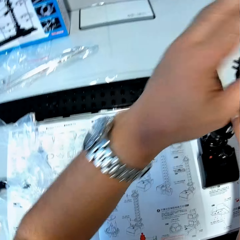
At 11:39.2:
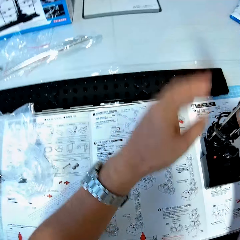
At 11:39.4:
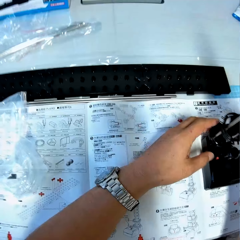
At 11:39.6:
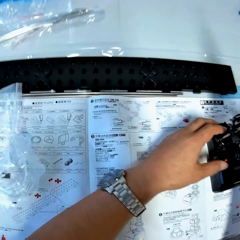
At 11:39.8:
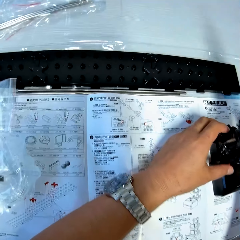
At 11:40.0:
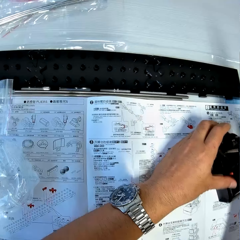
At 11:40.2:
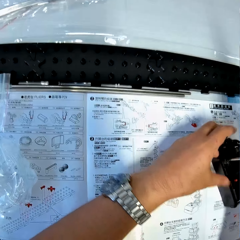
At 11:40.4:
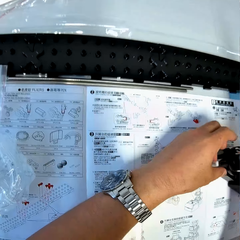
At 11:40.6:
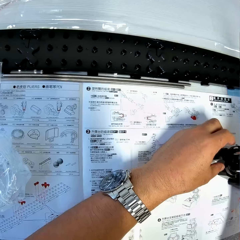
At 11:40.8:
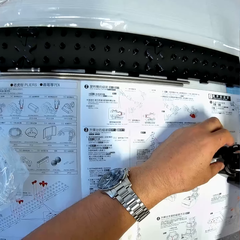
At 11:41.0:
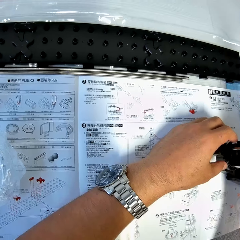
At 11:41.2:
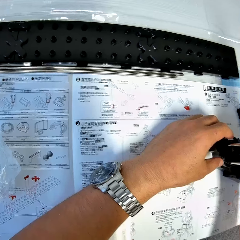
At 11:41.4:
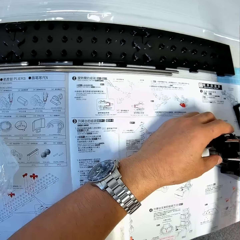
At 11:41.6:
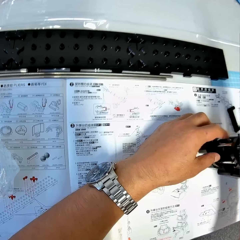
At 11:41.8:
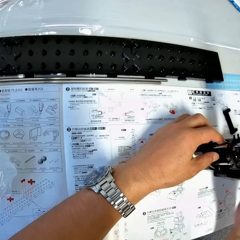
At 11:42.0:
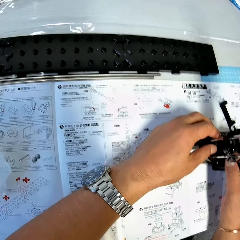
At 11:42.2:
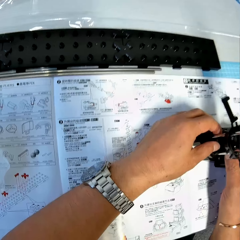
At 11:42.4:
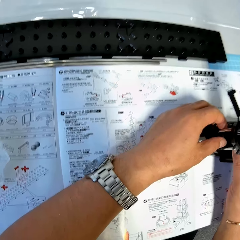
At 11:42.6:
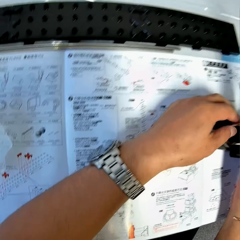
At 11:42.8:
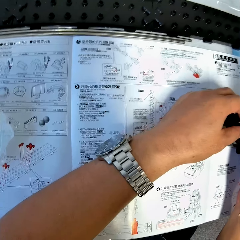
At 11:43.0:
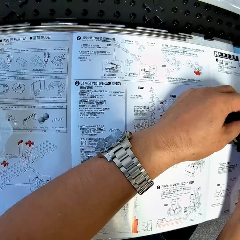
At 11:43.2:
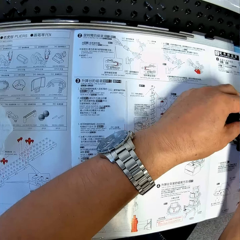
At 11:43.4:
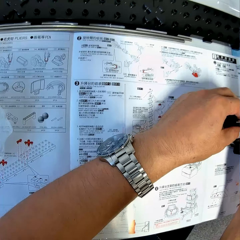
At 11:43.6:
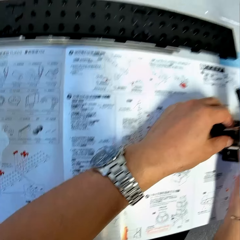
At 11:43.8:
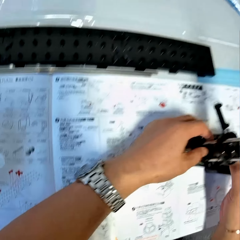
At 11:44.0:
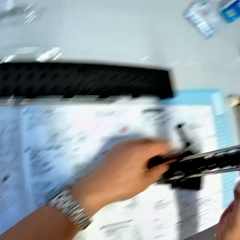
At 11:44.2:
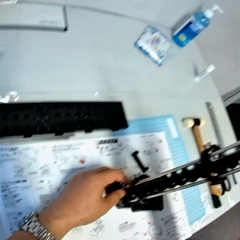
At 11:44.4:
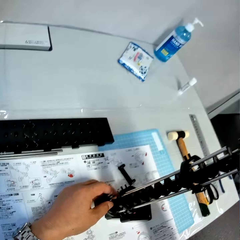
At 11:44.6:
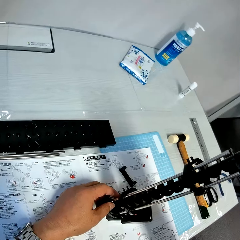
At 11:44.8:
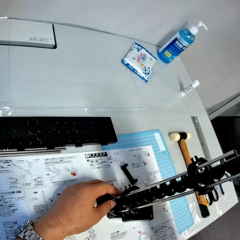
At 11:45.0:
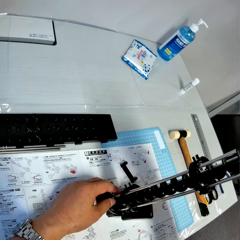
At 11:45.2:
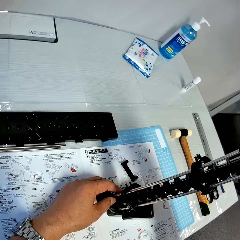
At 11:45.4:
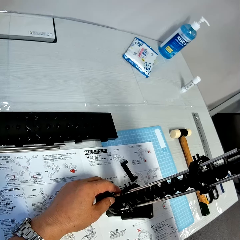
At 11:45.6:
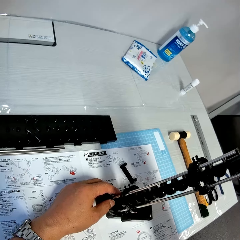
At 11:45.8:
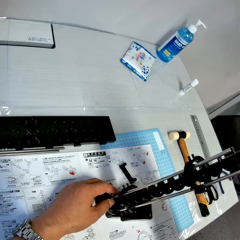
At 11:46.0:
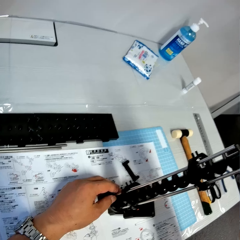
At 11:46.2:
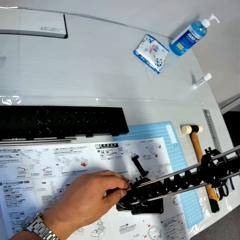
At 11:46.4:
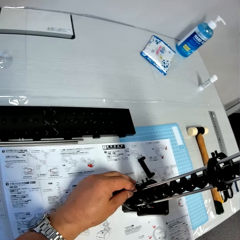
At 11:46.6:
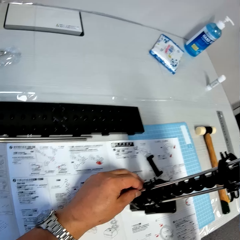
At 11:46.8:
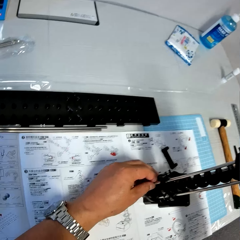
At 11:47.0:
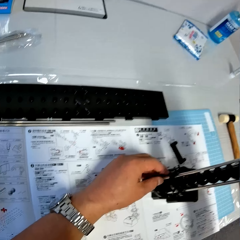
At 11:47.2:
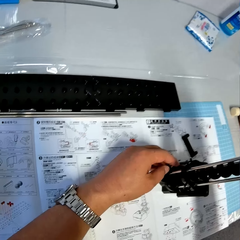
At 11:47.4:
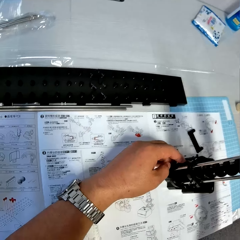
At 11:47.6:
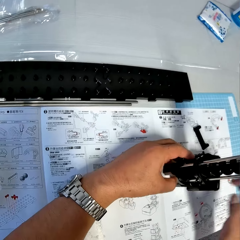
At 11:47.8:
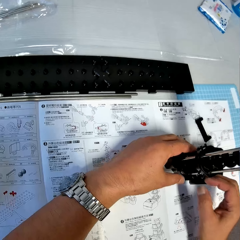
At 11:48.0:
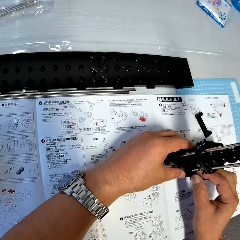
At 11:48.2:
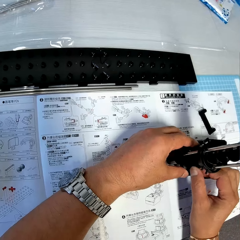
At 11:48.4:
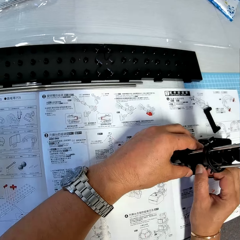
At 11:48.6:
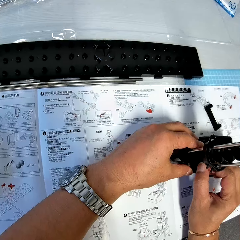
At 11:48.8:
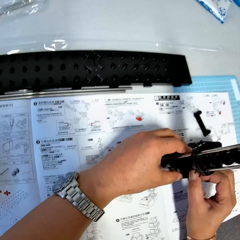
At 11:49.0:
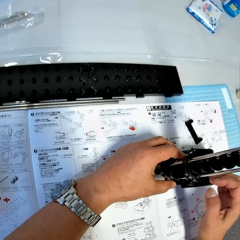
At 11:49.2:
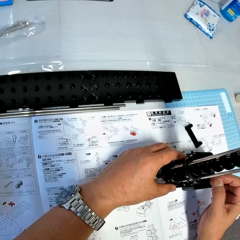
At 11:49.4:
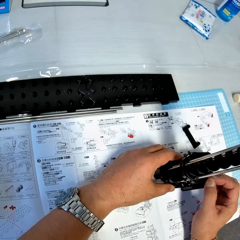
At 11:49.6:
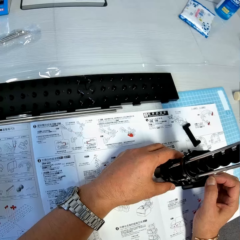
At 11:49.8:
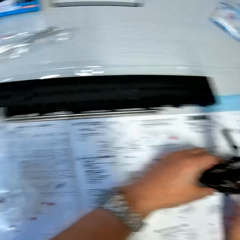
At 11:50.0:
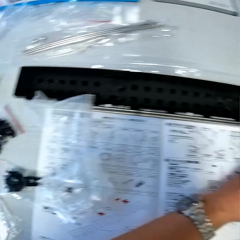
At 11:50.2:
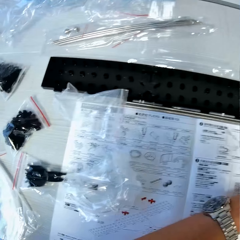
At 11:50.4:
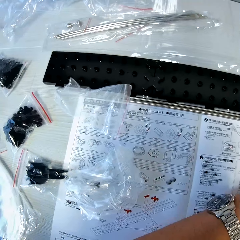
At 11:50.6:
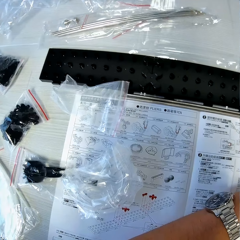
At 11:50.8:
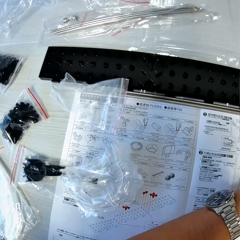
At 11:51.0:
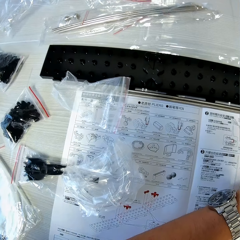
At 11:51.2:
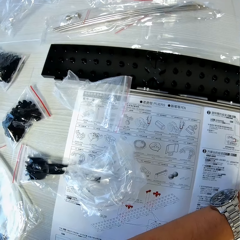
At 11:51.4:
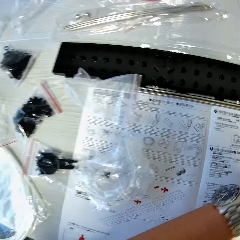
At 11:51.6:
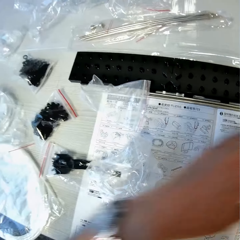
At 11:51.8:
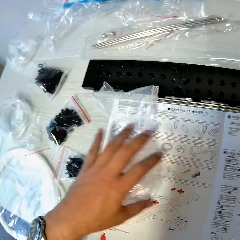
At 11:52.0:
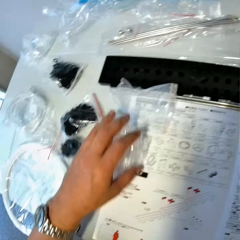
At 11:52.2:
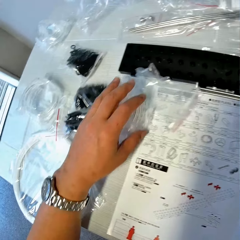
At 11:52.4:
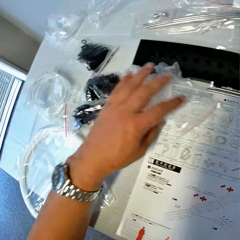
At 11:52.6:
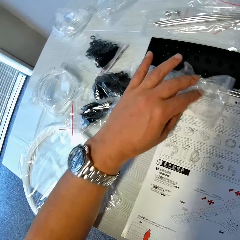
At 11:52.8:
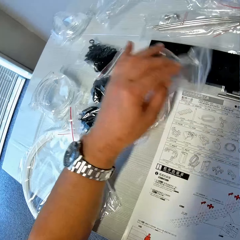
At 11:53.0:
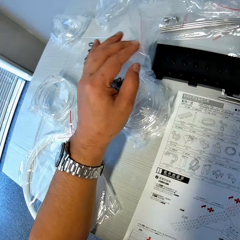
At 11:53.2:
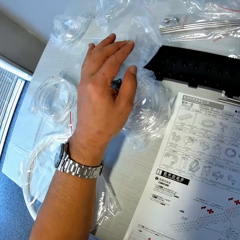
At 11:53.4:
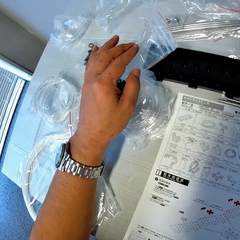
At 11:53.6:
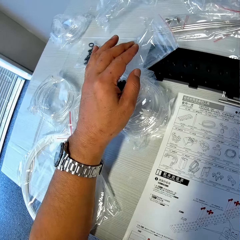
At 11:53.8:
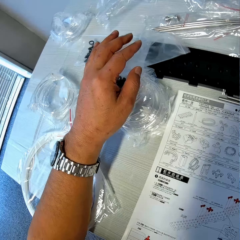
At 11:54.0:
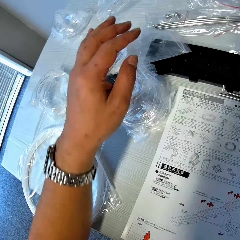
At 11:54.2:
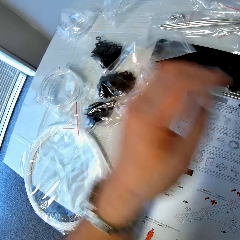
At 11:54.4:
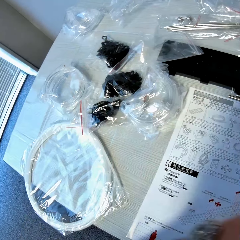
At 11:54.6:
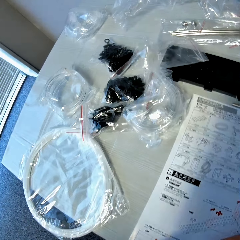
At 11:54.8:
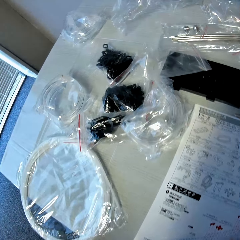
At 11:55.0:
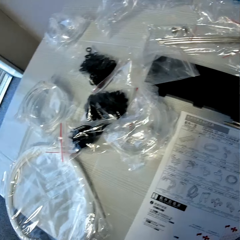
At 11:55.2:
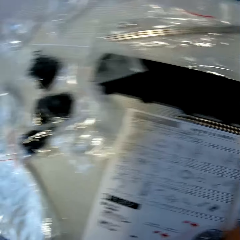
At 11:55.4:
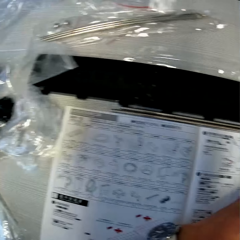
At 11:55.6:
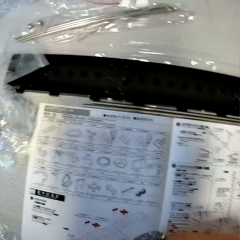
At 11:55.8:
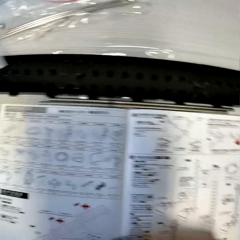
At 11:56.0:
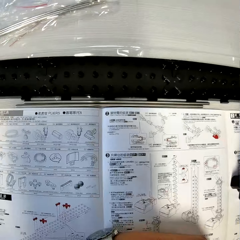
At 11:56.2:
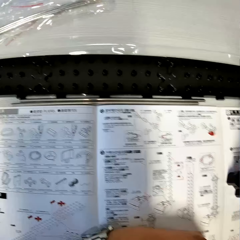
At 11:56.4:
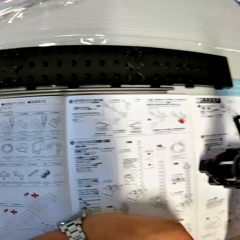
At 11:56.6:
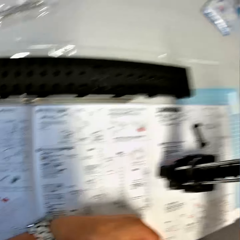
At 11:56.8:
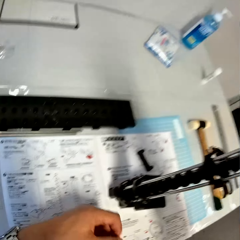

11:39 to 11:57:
The camera wearer stares at the manual. They fix a space rail. They stare at the manual. They shift the nylon on the table. They move the paper bags on the manual aside. They stare at the manual.

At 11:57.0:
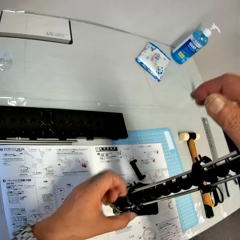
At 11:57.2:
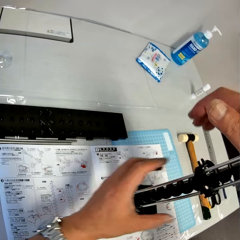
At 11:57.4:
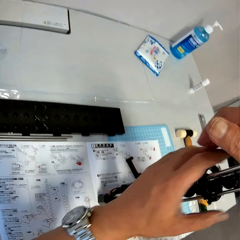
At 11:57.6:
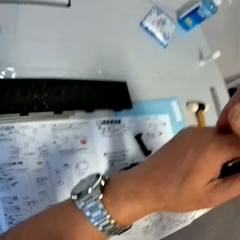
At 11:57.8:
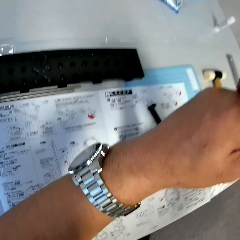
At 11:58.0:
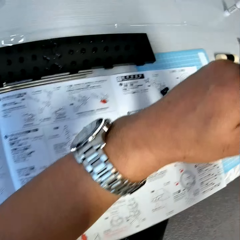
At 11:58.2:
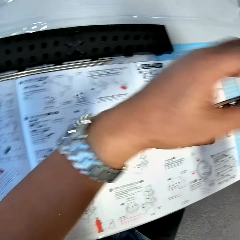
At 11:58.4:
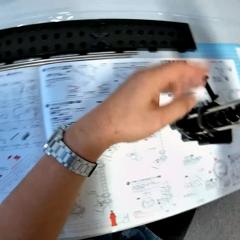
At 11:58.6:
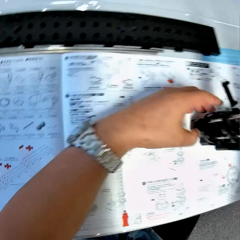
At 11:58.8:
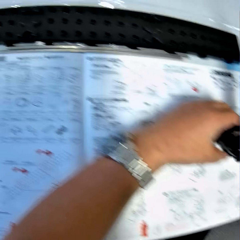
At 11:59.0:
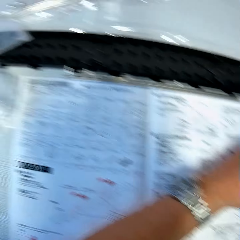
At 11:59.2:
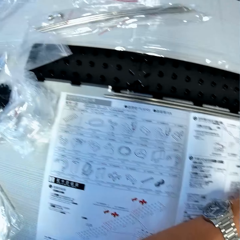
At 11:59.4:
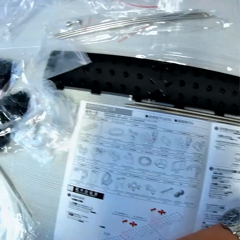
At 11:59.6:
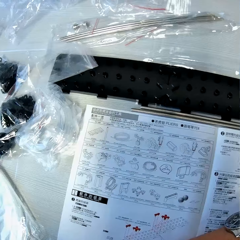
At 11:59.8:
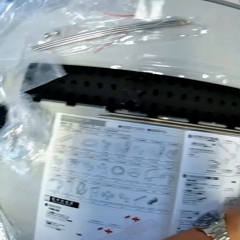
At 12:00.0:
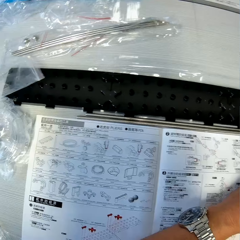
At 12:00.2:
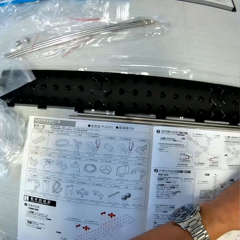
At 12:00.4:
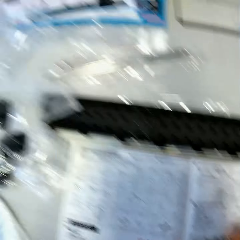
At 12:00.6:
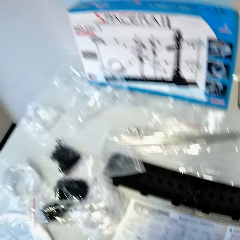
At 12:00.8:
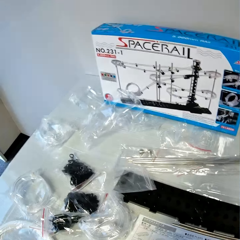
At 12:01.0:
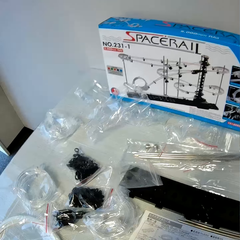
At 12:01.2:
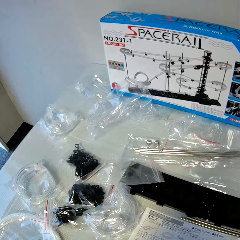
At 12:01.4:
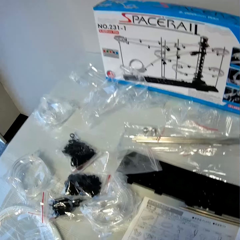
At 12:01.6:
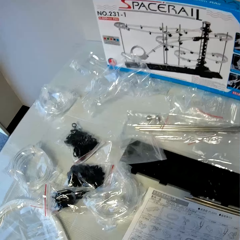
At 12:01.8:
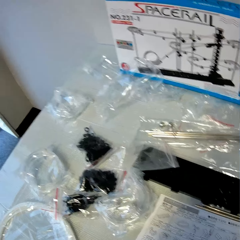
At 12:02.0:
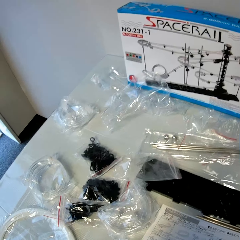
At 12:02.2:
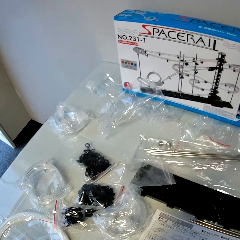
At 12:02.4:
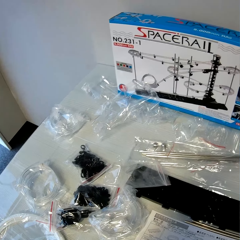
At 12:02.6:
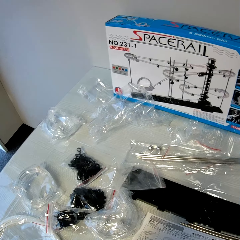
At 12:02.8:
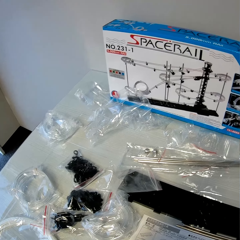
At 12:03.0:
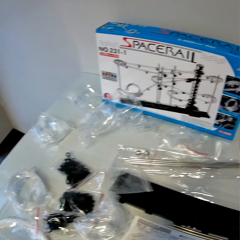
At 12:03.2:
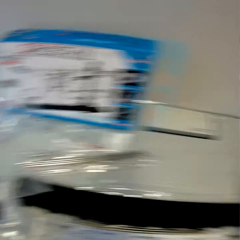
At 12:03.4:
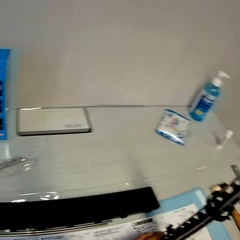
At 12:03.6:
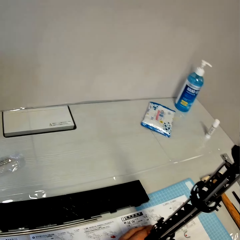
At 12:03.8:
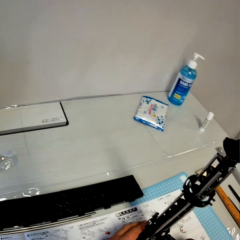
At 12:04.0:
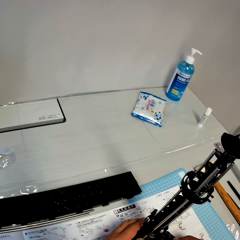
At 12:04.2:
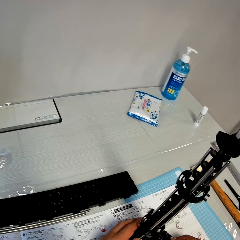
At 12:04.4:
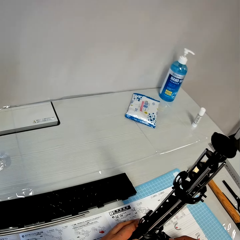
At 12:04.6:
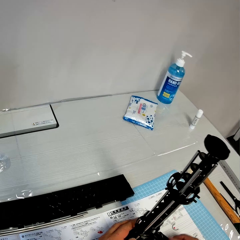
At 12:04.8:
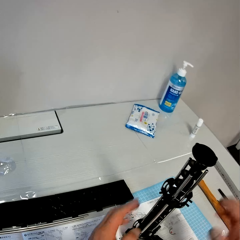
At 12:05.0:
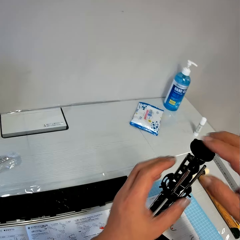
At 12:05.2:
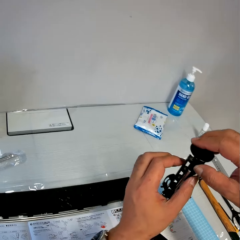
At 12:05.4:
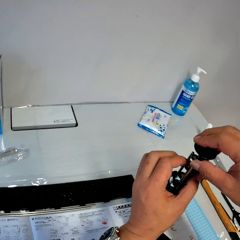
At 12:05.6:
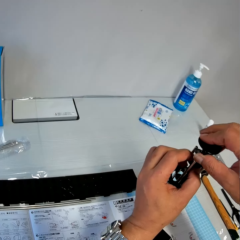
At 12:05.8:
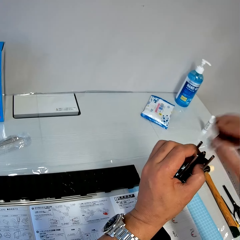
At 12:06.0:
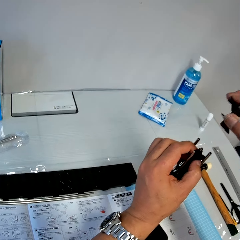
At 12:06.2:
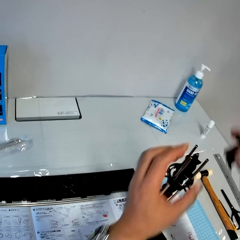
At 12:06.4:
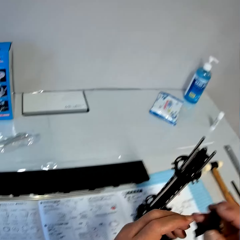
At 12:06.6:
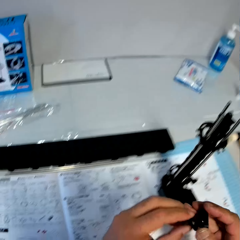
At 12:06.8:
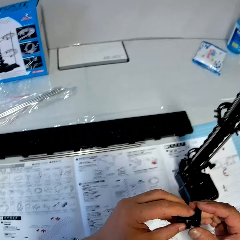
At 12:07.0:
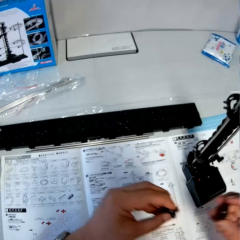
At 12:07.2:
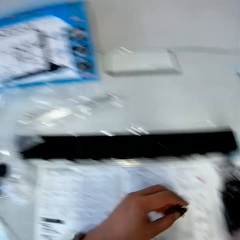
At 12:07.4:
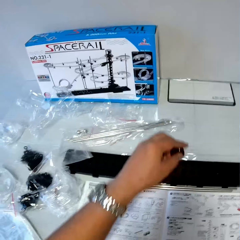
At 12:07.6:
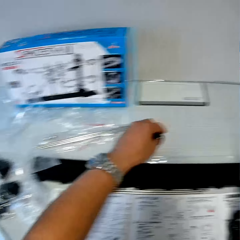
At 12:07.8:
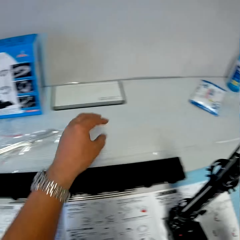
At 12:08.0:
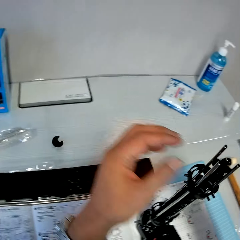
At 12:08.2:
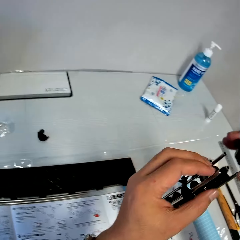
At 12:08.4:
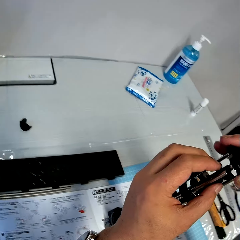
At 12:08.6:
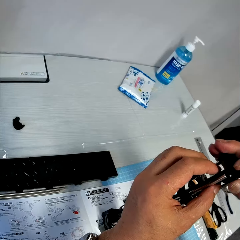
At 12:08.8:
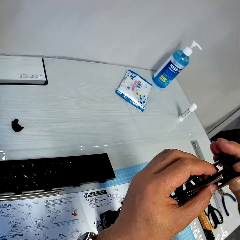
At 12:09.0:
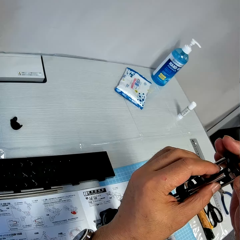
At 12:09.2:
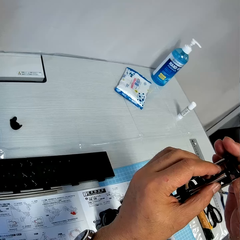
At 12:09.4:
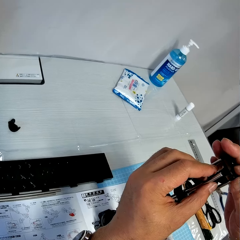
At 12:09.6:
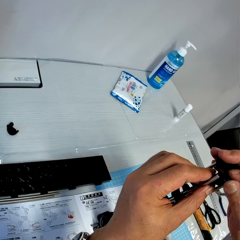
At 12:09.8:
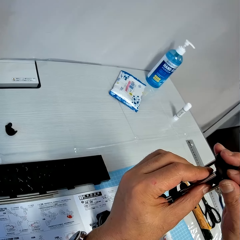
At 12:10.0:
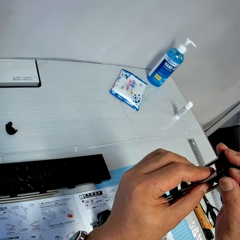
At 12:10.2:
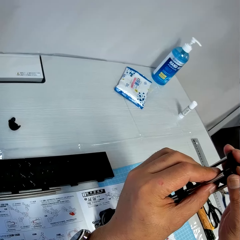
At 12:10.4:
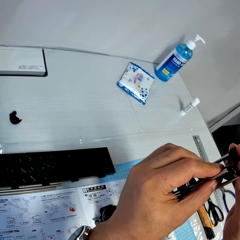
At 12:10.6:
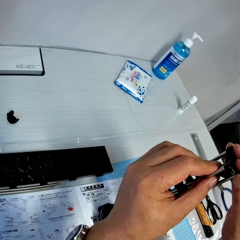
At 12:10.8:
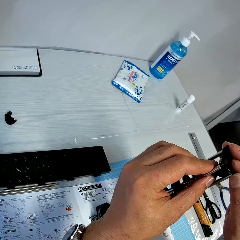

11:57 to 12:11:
The camera wearer fixes a space rail. They stare at the manual. They stare at a space rail box. They stare at the space rail. They fix the space rail. They remove the space rail. They inspect the space rail part and put the space rail part on the table. They fix the space rail.
